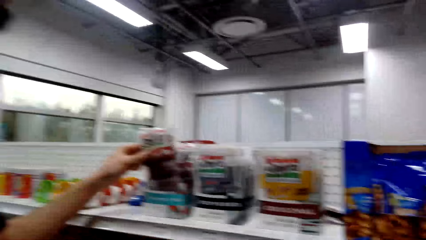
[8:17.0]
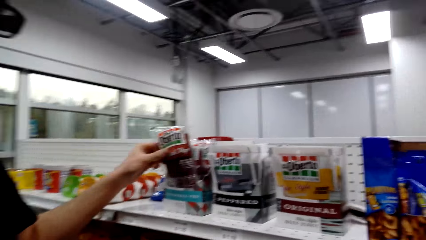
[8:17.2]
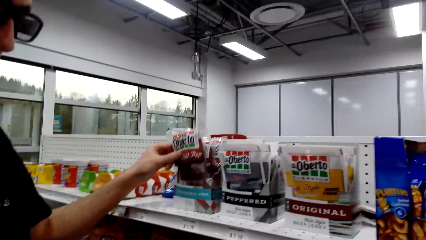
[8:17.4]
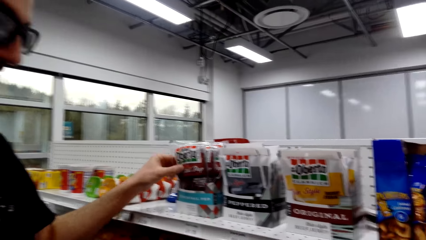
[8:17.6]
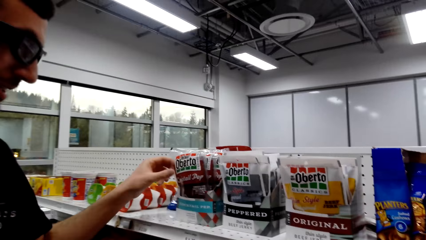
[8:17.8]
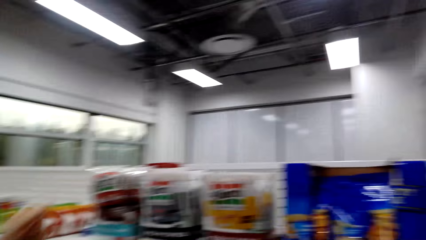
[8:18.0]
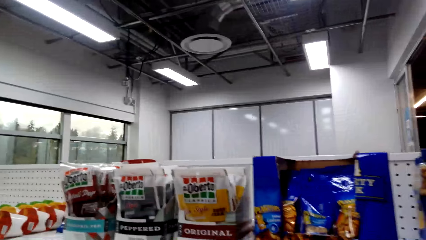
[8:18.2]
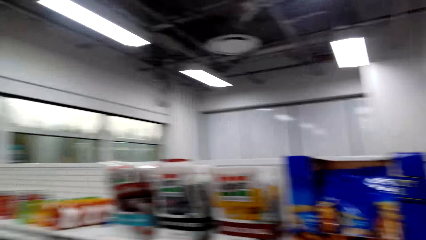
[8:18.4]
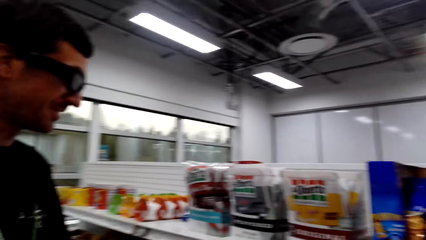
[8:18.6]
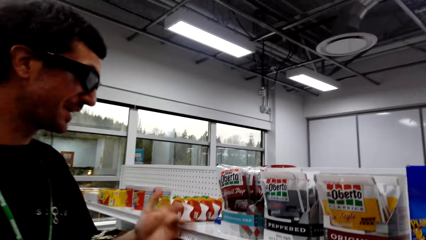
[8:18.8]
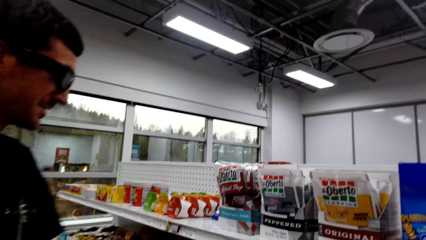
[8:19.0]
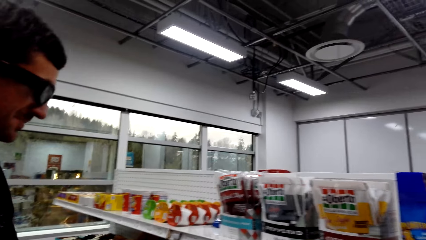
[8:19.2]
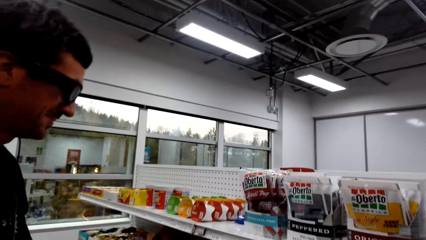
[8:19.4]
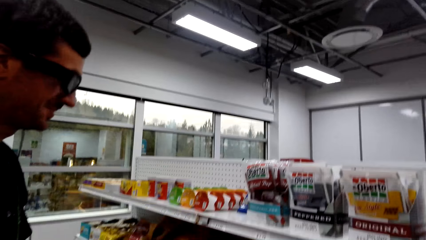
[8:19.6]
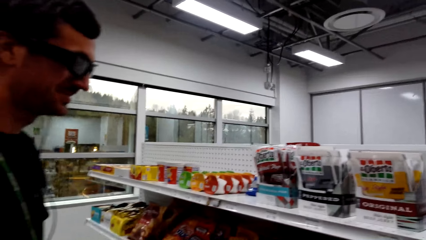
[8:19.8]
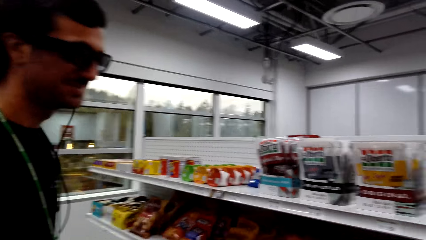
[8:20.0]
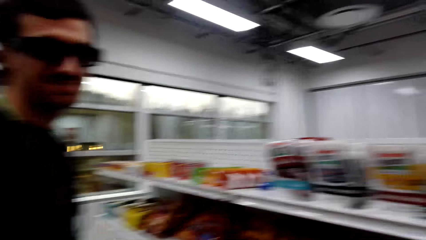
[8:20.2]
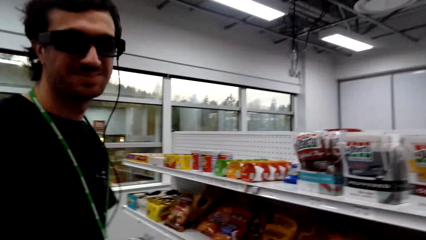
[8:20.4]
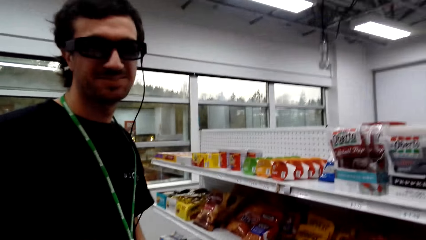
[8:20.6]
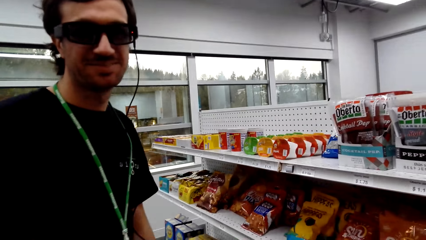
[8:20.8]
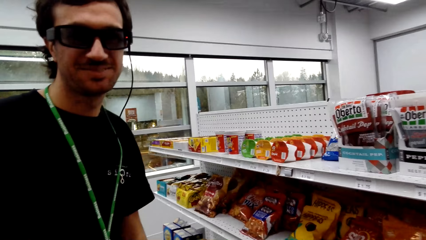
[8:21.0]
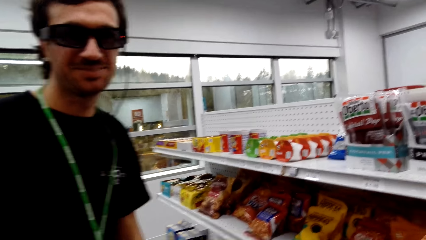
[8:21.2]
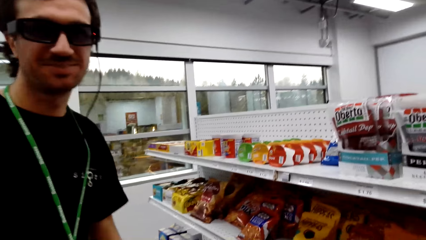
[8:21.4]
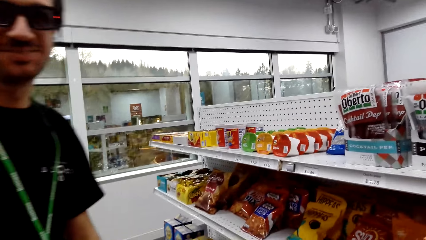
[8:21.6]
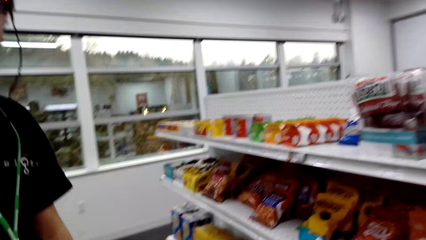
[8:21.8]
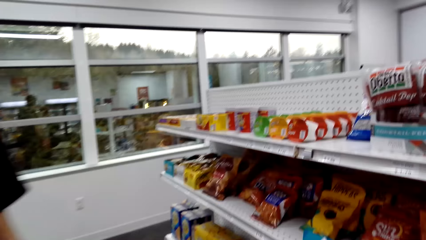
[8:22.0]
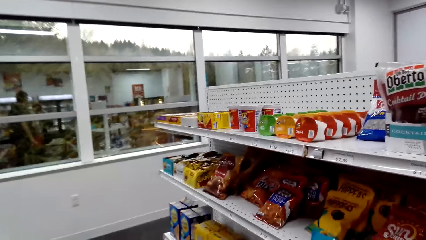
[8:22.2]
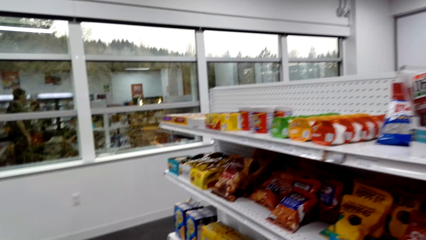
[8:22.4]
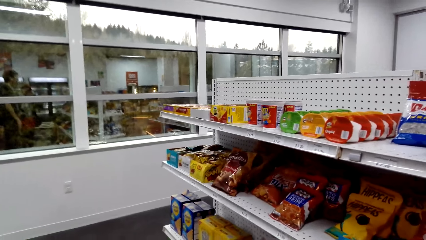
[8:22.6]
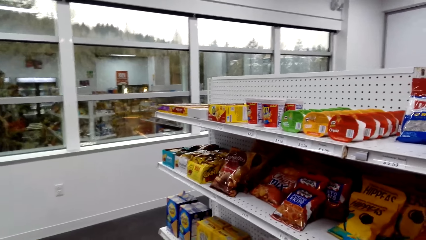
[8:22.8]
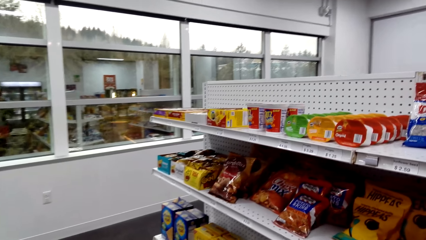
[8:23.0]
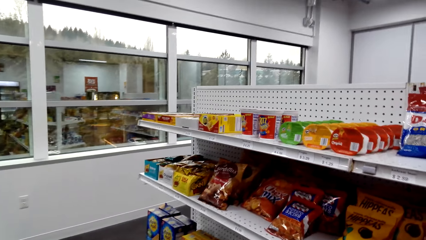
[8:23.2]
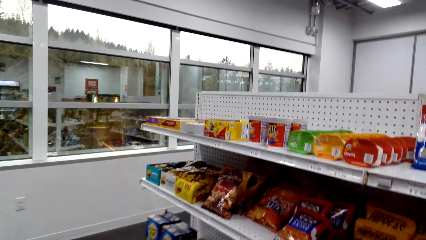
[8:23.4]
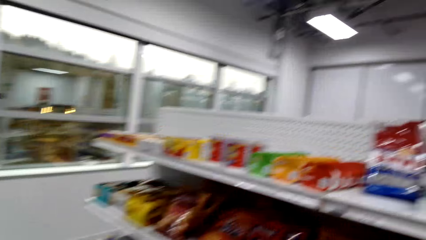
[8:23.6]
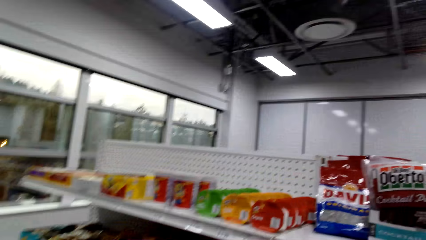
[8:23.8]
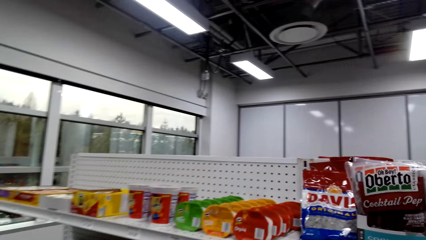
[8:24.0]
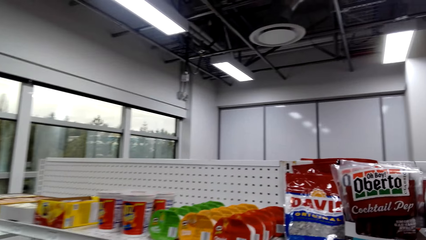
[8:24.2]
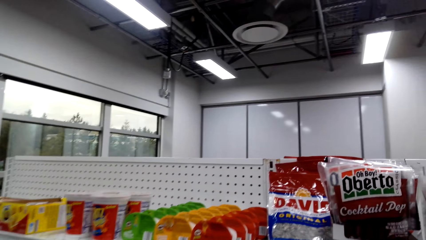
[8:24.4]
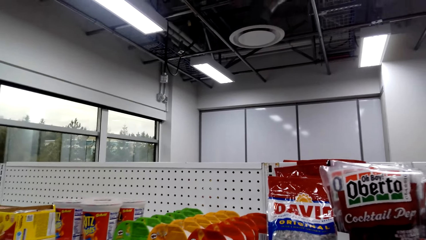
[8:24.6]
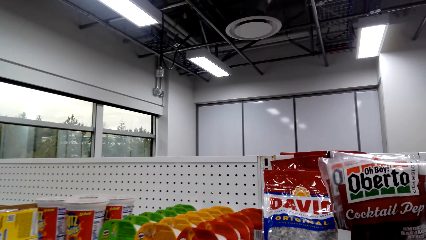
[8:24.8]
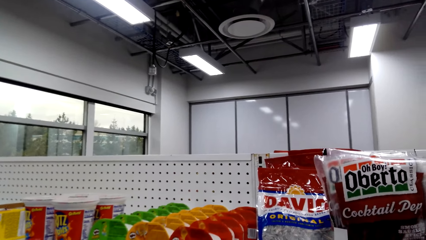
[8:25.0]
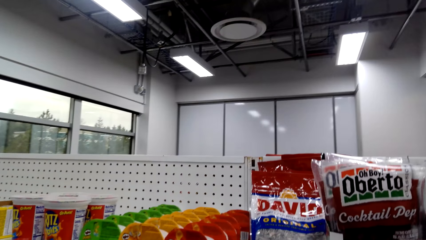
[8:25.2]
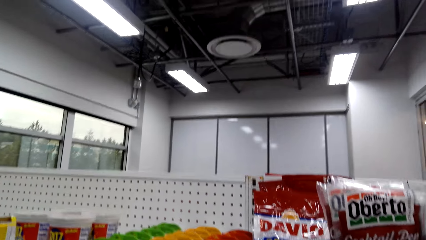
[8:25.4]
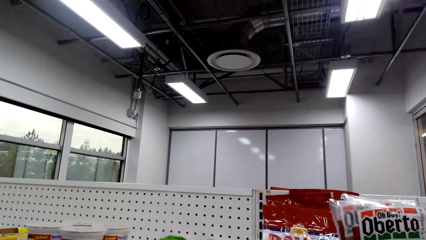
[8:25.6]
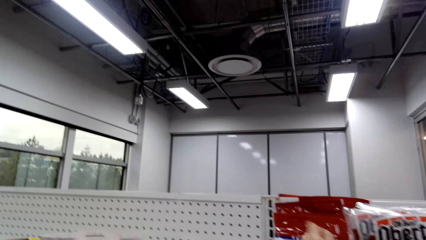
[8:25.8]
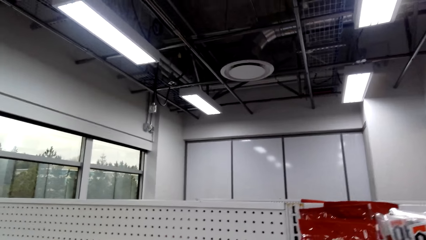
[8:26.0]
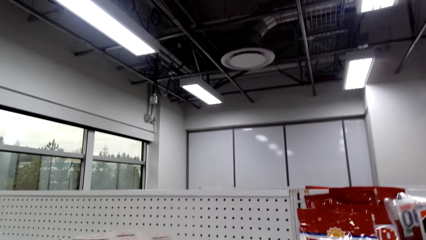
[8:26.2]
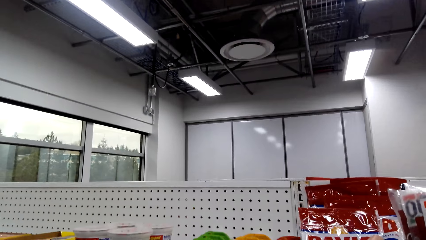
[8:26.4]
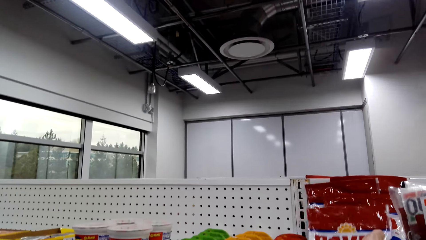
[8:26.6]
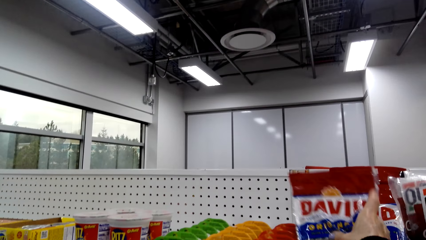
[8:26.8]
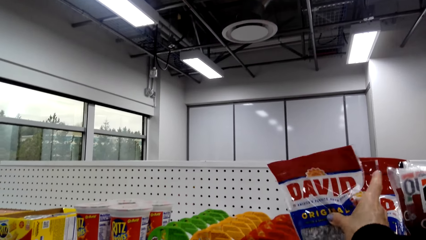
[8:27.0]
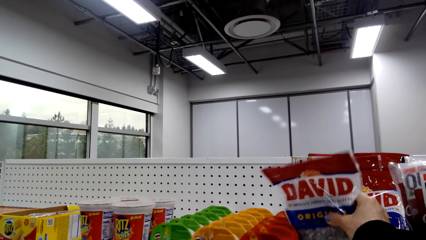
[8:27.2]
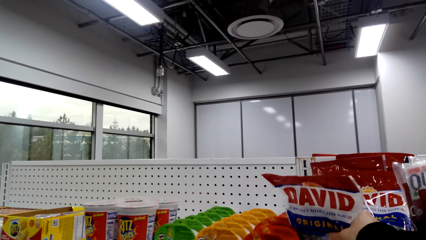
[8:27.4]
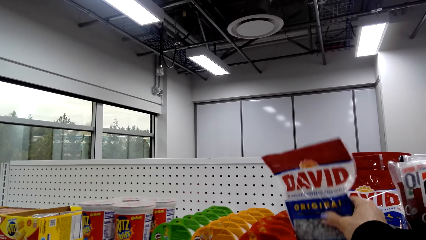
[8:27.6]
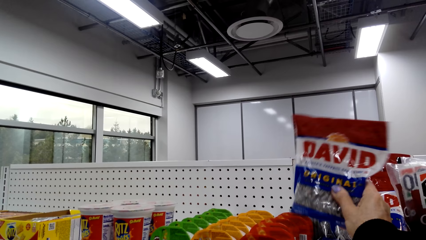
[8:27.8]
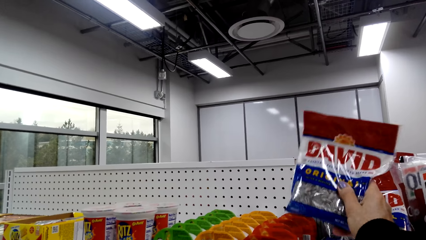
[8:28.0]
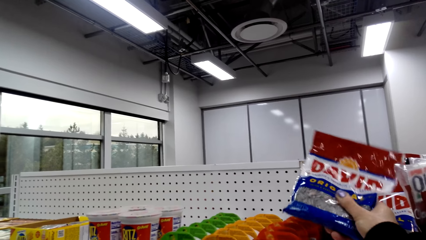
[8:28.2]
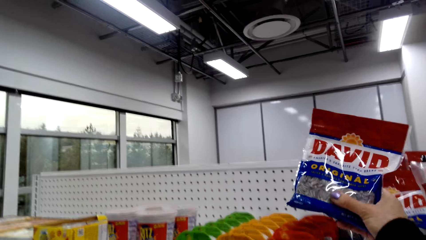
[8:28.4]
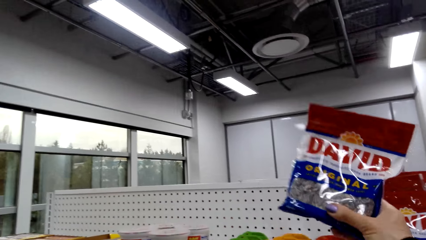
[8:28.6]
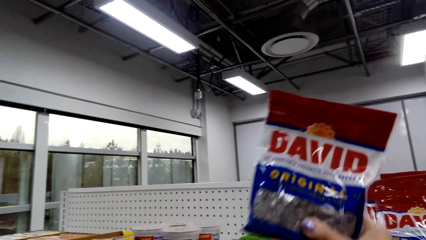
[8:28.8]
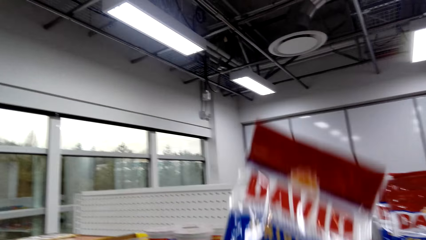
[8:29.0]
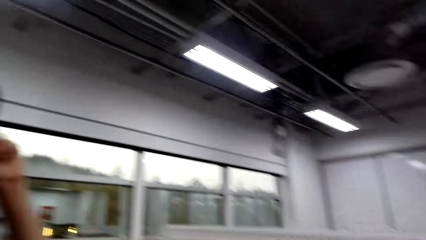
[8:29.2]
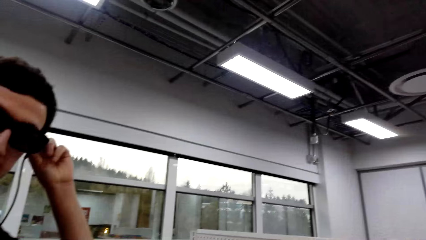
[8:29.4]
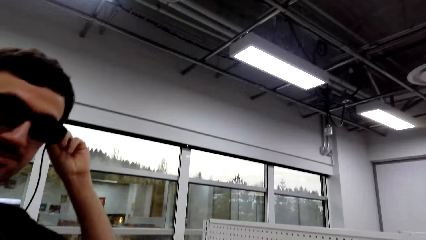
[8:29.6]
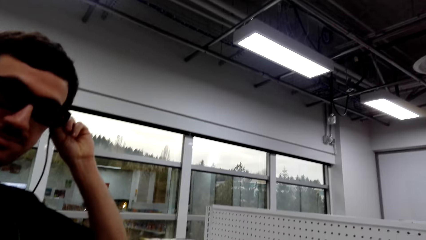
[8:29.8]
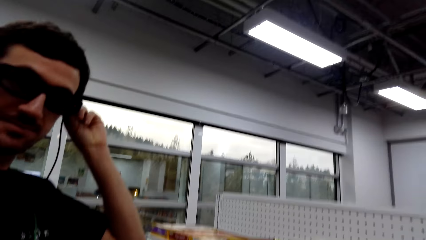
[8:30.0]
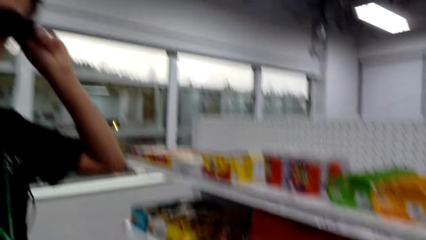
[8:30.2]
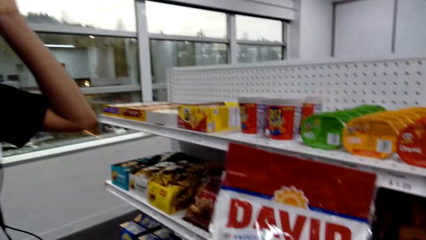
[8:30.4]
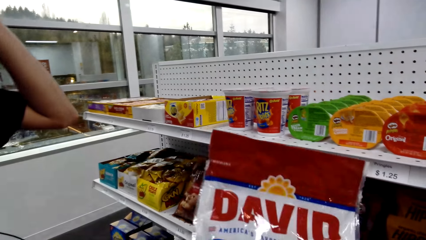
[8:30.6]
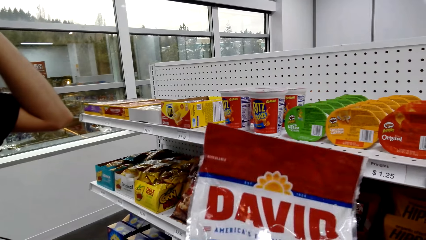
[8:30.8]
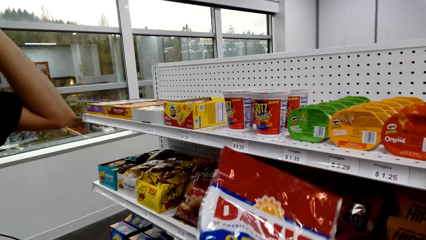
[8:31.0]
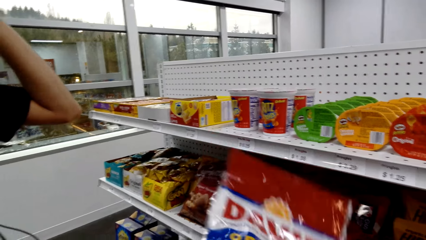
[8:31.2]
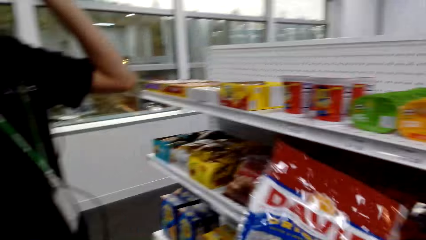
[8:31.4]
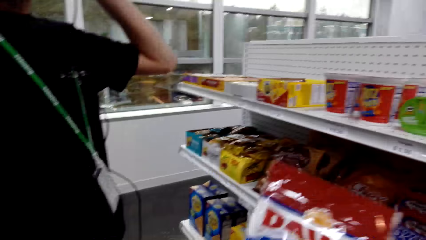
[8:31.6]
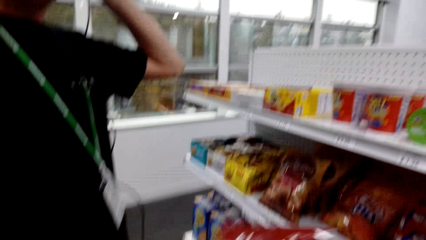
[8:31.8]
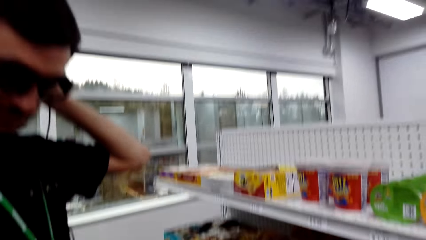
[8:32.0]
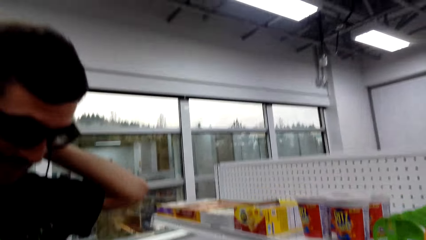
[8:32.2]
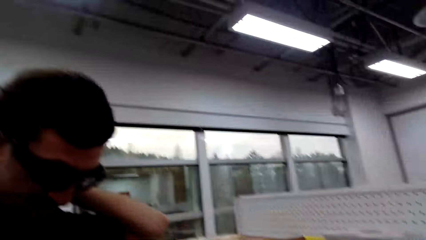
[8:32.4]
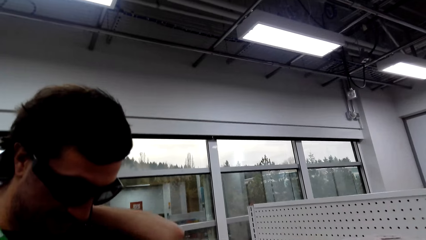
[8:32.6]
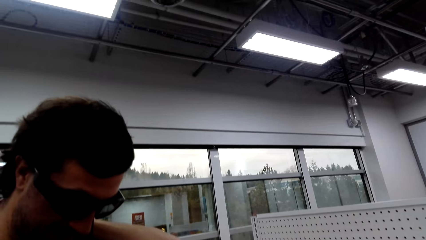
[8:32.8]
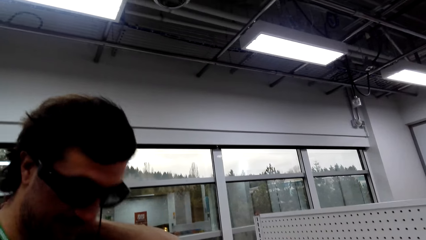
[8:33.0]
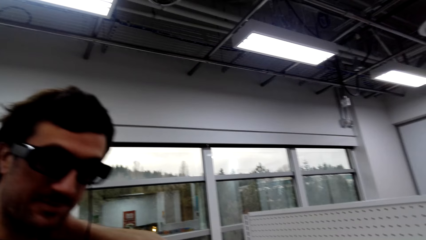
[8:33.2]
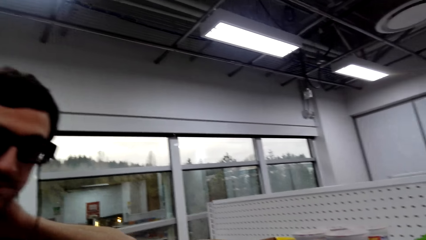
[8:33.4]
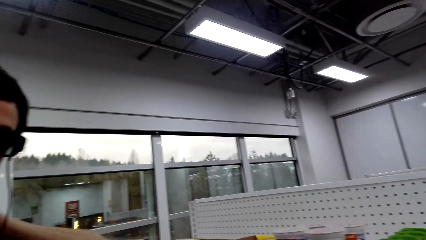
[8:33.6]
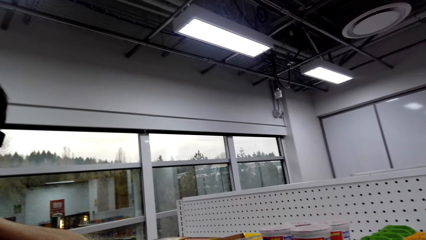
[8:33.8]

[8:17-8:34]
The camera wearer looks around, steps forward, and looks at the shelf. A man picks up the packet. The camera wearer picks up the packet from the shelf. The man looks at the camera wearer. The camera wearer looks at the packet. The man looks at the camera wearer.
